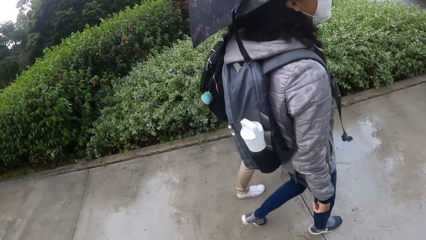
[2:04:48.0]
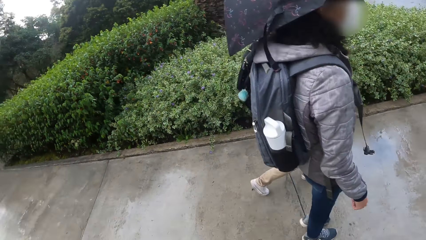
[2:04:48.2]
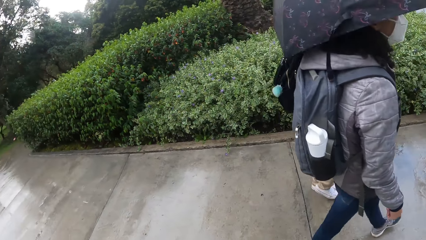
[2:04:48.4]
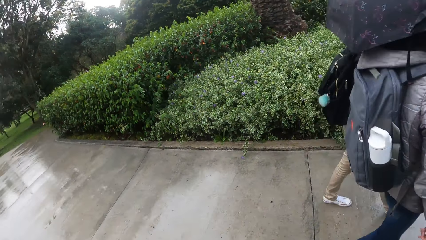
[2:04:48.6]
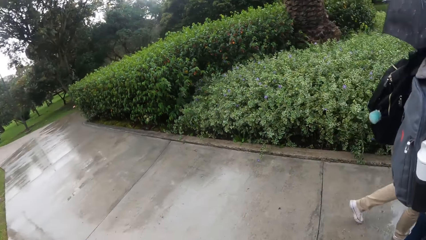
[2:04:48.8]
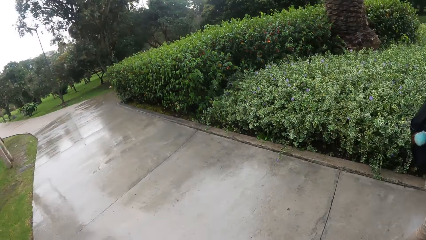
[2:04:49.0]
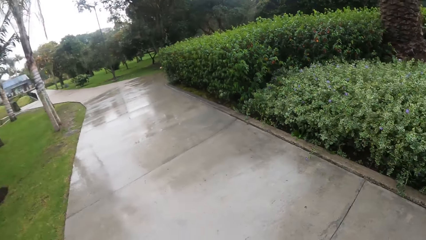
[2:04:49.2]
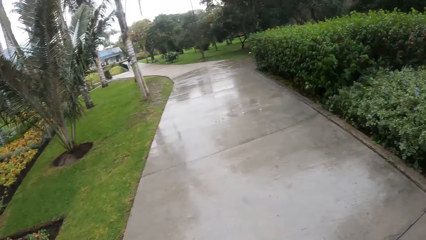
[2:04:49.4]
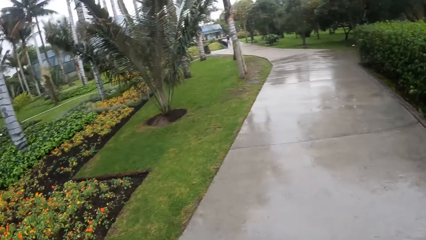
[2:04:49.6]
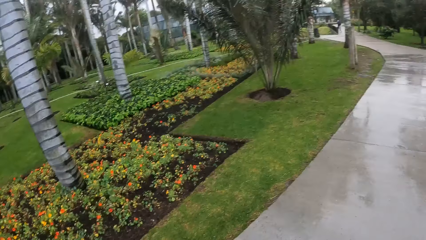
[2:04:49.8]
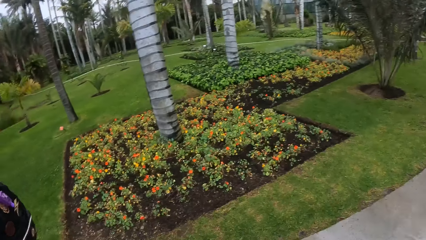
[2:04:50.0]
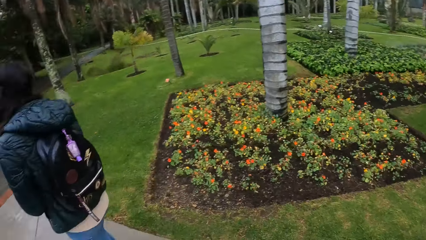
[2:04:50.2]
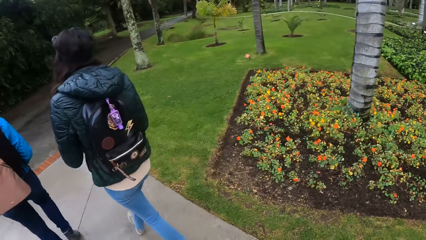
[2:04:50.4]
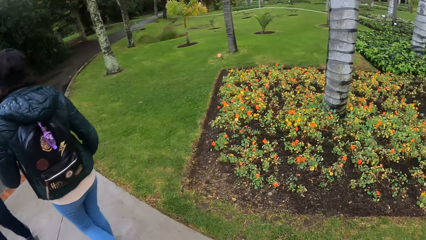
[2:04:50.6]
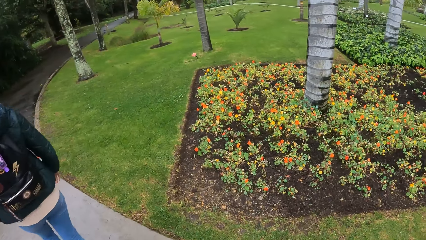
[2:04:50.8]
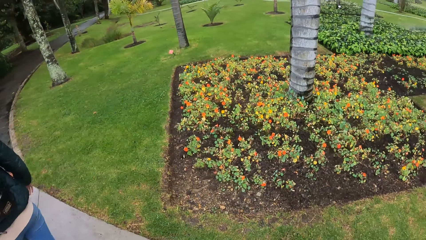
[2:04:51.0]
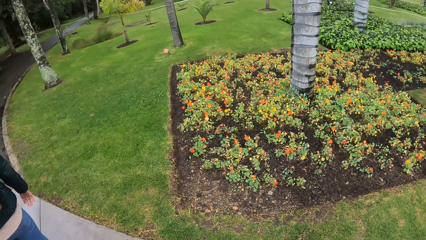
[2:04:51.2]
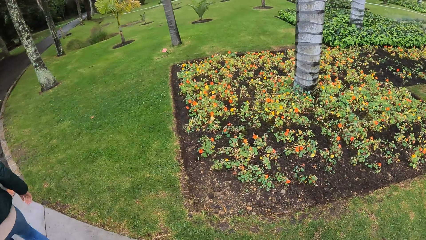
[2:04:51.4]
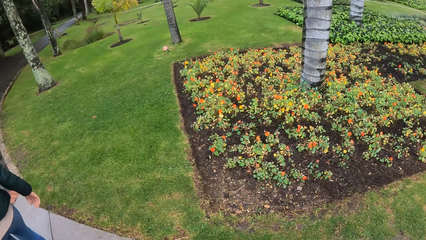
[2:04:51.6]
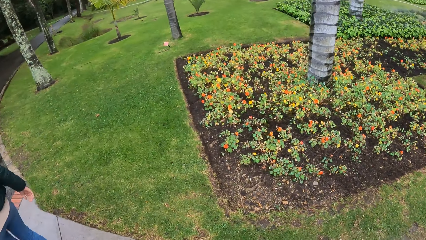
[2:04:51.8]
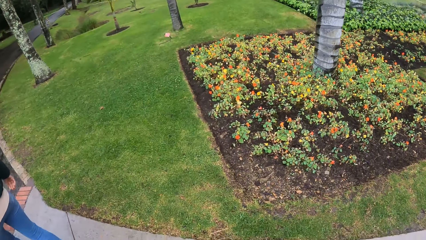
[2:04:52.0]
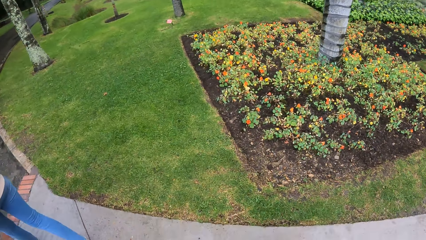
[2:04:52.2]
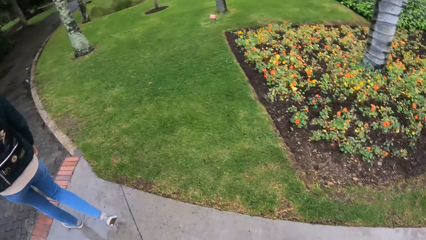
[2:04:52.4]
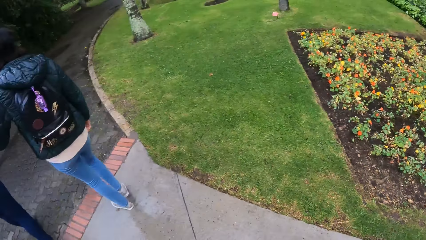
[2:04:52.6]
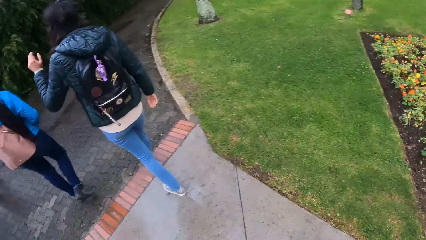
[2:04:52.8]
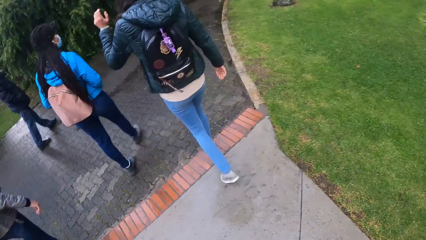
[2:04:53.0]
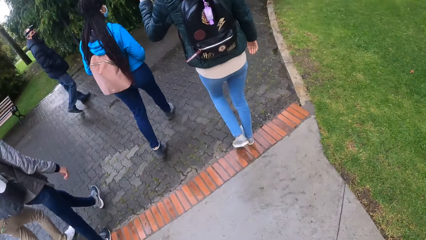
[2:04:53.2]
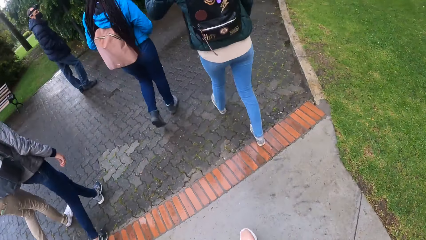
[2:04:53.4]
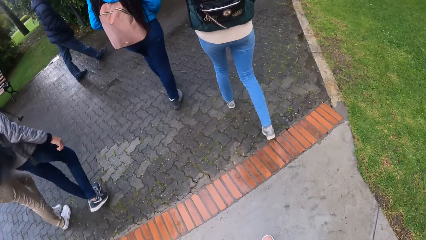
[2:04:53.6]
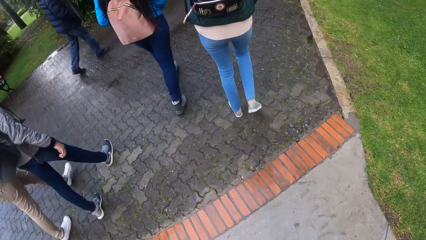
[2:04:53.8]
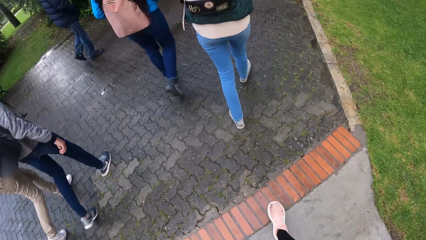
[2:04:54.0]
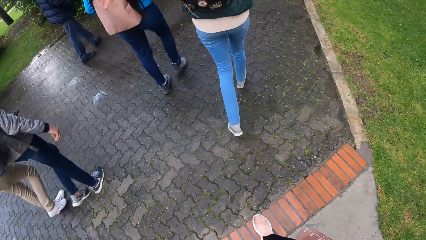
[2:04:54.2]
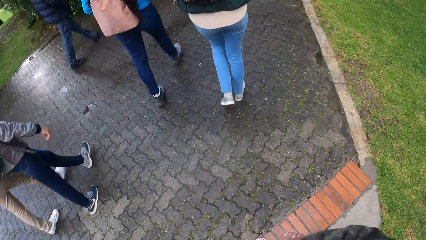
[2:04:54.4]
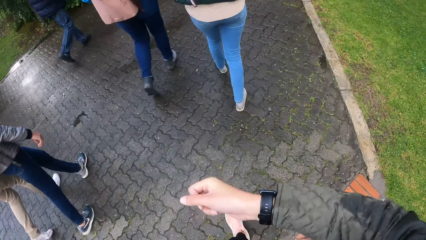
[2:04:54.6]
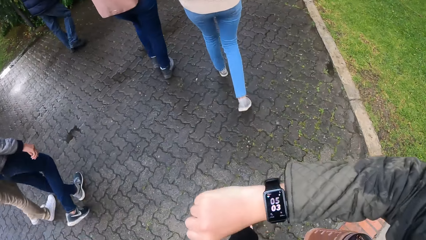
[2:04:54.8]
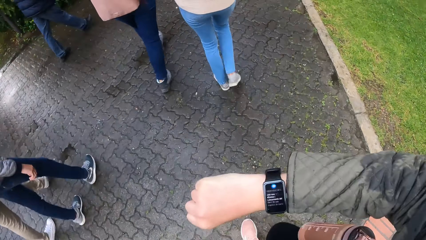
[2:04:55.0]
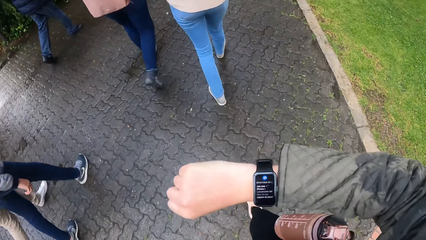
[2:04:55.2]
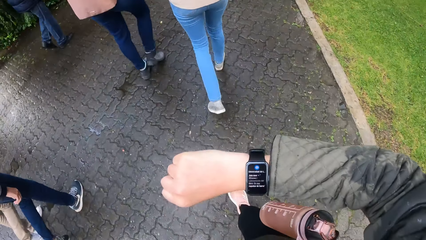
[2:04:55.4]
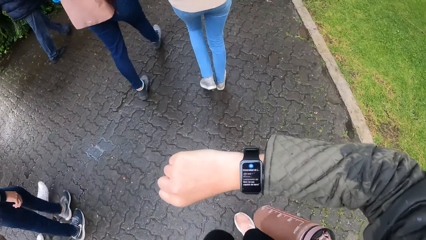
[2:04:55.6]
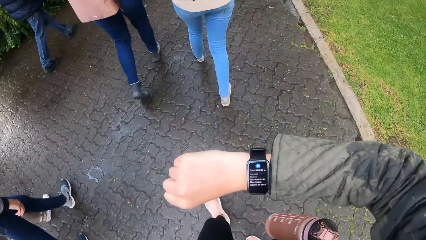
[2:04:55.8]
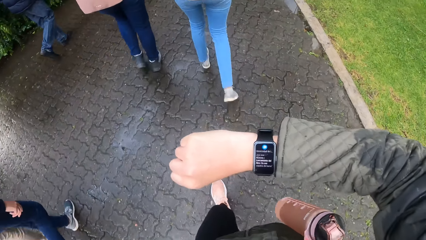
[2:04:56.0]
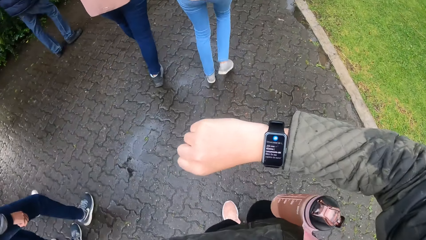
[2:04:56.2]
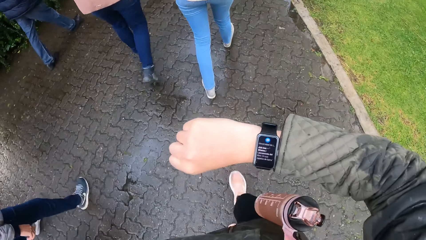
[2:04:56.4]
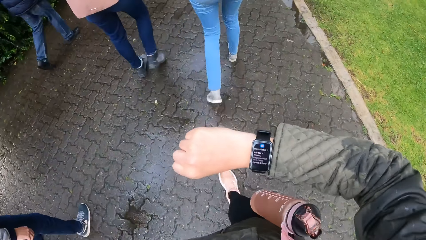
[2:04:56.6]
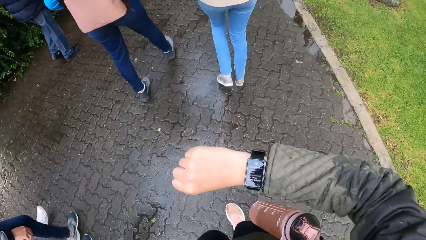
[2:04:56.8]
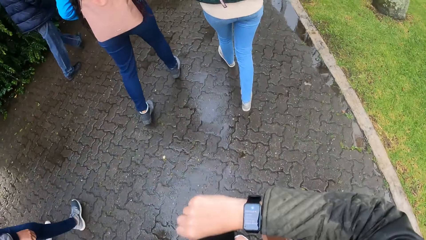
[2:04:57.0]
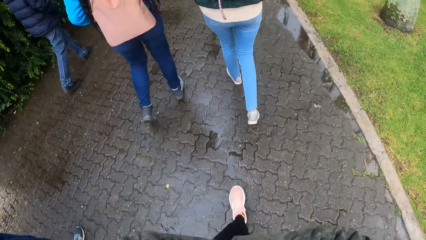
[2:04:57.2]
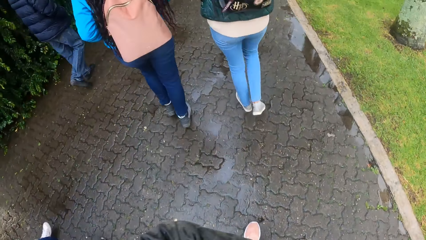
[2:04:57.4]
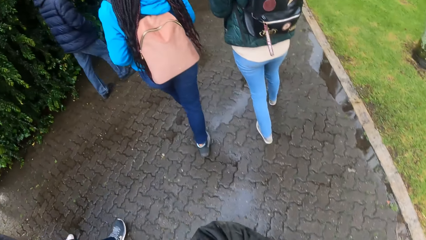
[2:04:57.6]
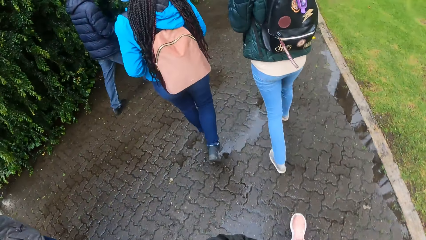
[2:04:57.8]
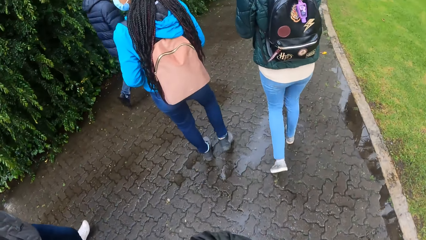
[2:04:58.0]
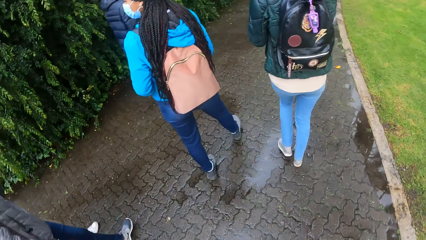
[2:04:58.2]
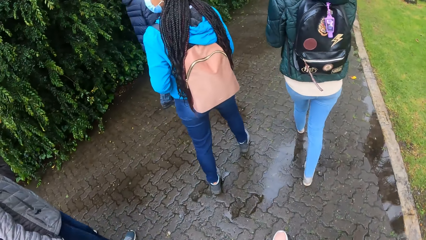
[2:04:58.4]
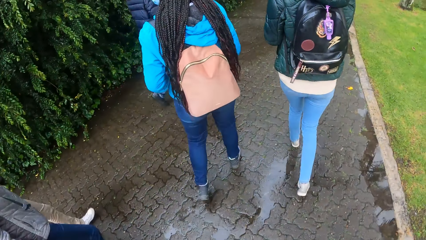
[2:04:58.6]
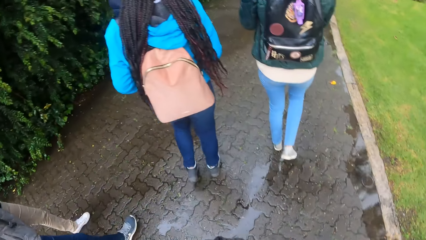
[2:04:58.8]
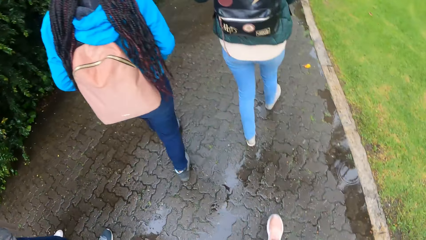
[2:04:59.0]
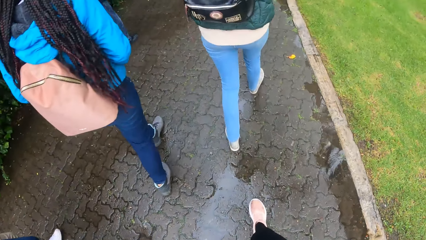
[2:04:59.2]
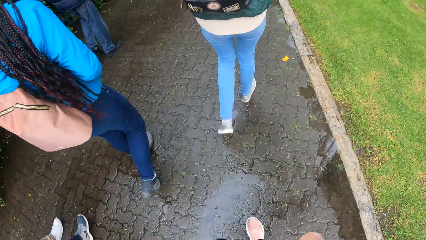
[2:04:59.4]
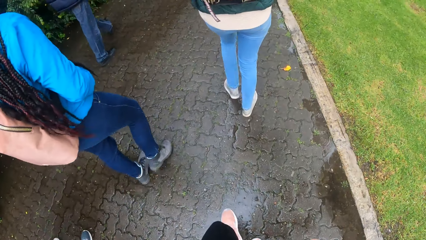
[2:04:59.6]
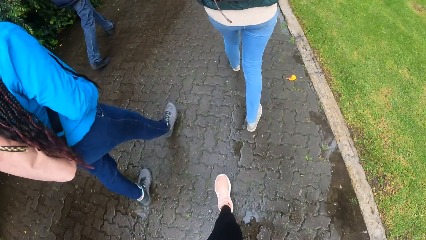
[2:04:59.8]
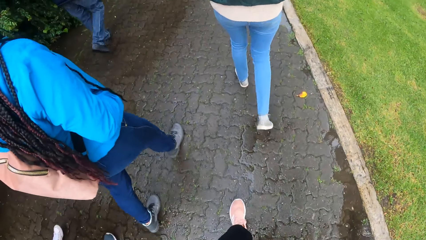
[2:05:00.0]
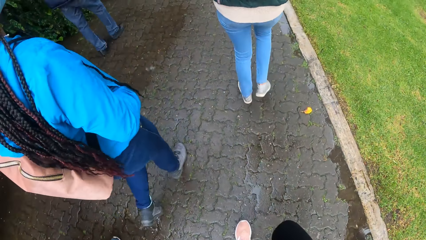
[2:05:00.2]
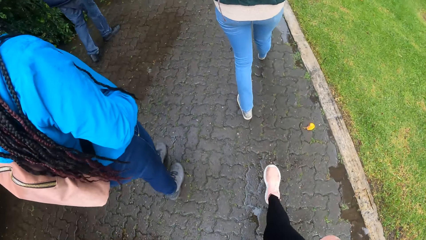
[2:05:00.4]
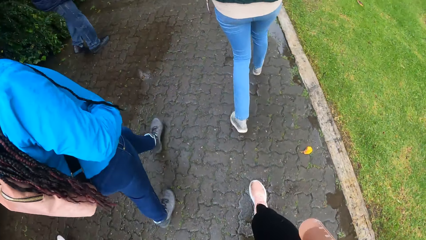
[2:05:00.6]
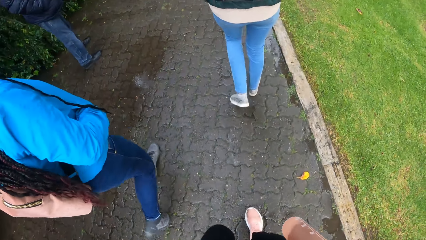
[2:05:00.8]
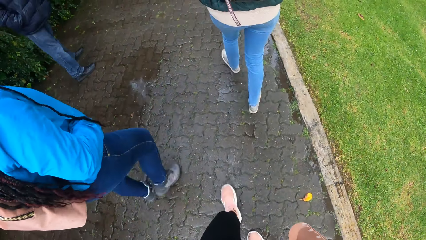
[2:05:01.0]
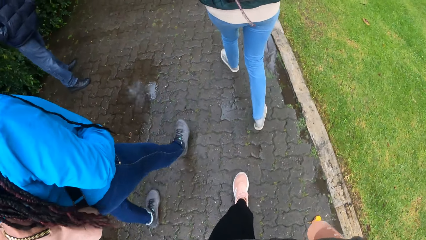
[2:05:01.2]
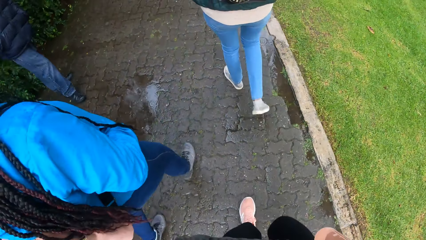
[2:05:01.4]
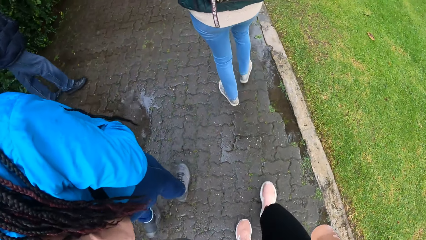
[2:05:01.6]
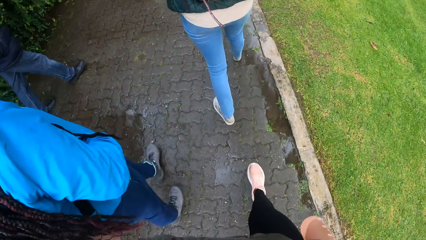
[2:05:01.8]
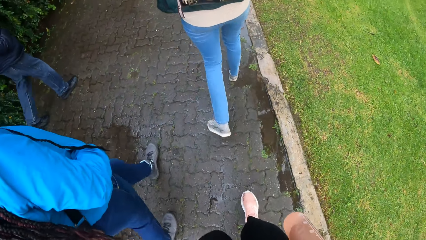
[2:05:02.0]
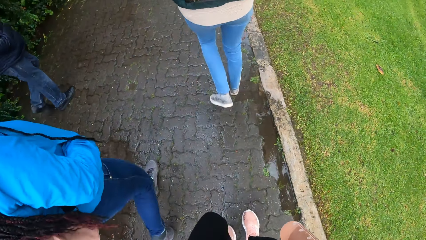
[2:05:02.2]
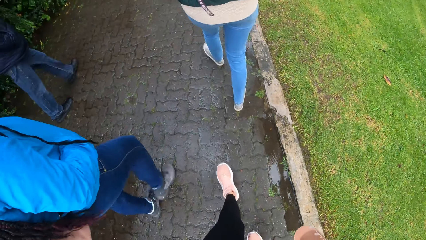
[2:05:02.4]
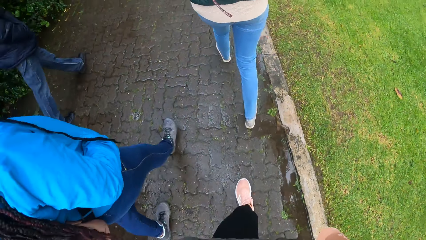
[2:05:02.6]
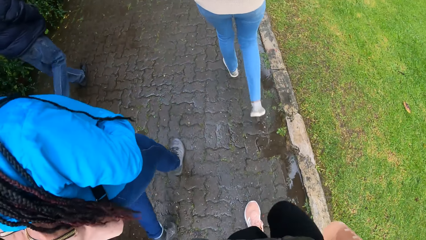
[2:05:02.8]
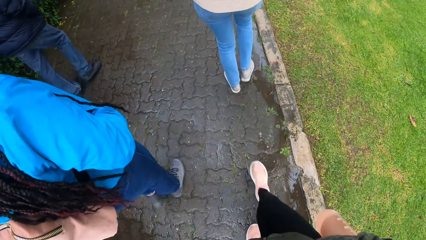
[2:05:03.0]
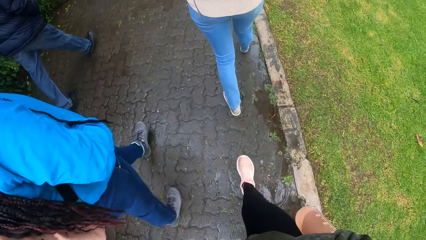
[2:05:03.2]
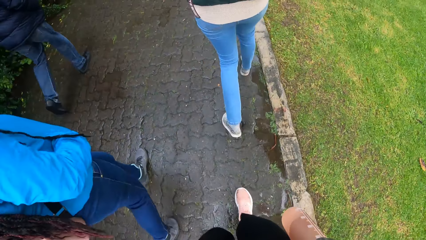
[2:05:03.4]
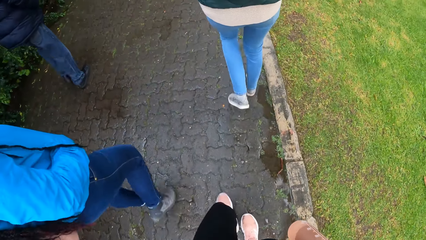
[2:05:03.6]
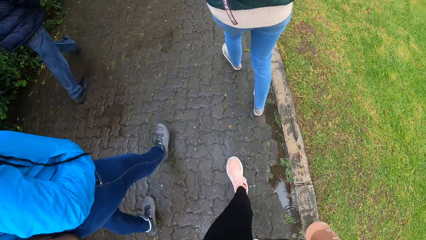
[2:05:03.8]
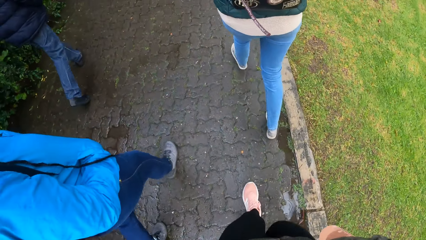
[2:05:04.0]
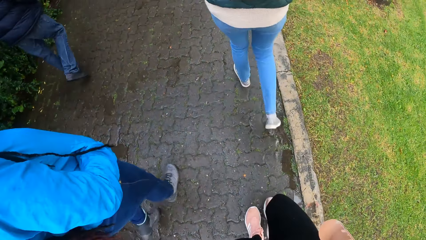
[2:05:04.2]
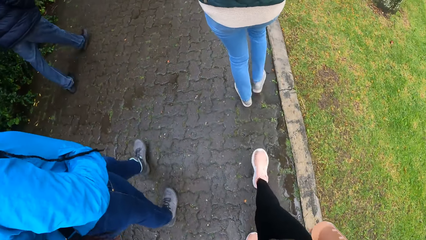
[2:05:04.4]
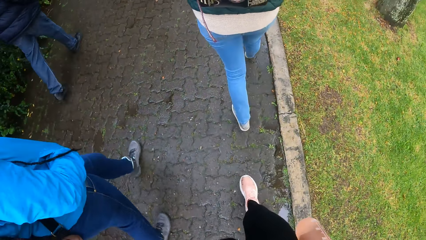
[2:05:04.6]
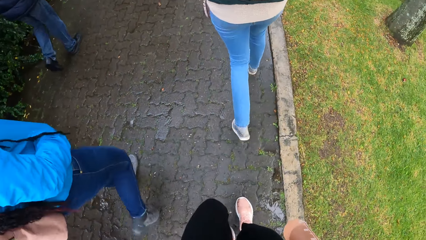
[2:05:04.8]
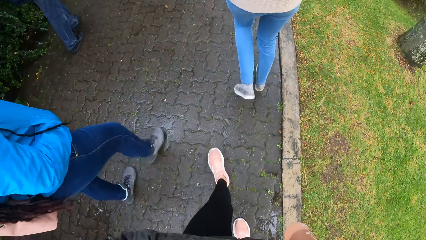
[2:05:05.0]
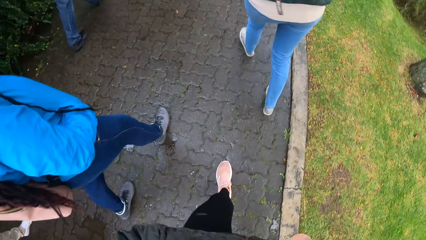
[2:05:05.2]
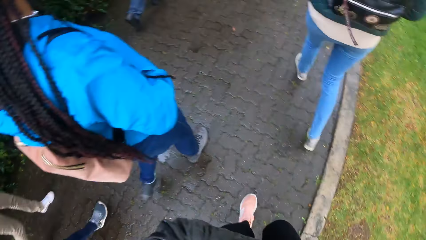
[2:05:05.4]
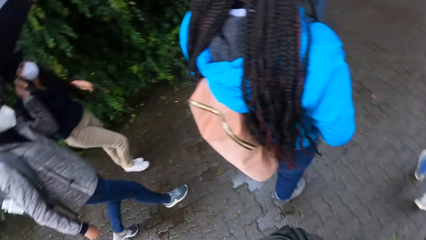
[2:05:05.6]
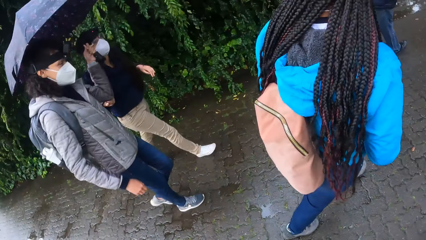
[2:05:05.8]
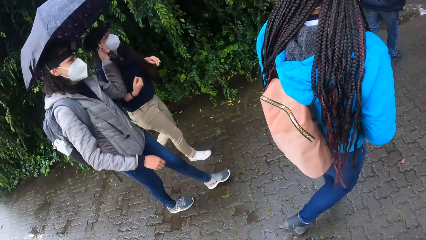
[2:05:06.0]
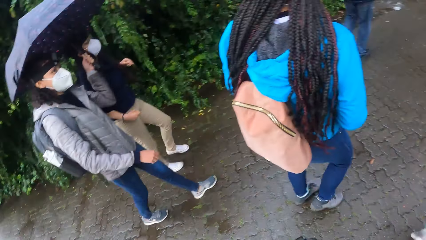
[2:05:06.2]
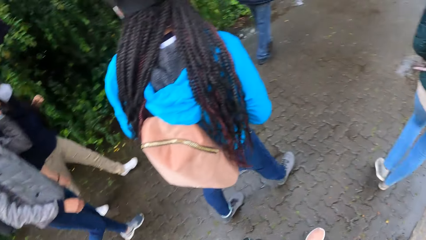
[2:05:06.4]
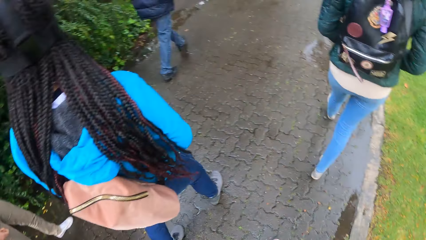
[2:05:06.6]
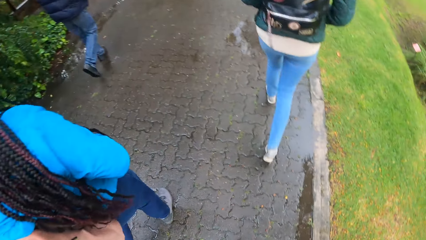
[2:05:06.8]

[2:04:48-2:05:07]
The camera wearer turns around. She follows a woman and two other people on the pathway. She lifts her right arm. She checks on her wrist watch. She follows the woman and the two other people on the pathway.
